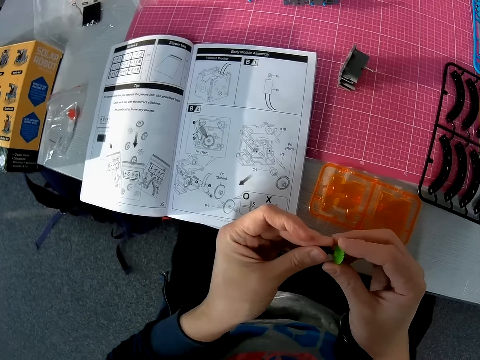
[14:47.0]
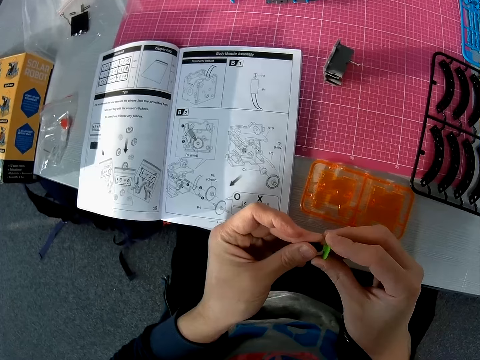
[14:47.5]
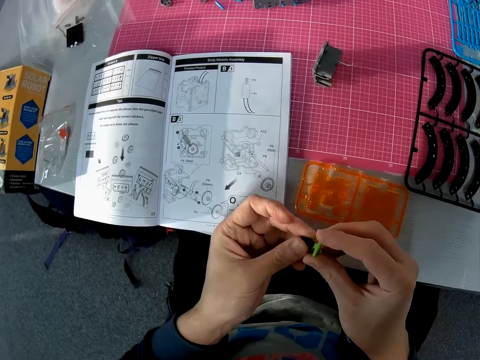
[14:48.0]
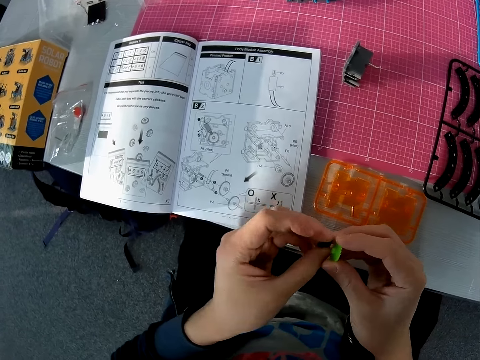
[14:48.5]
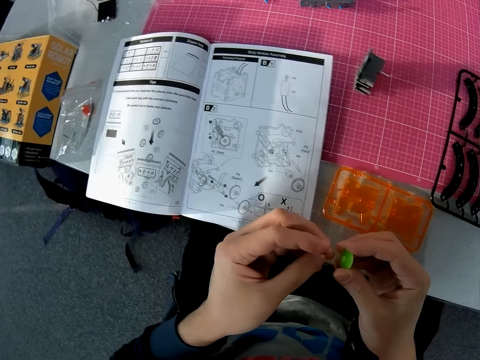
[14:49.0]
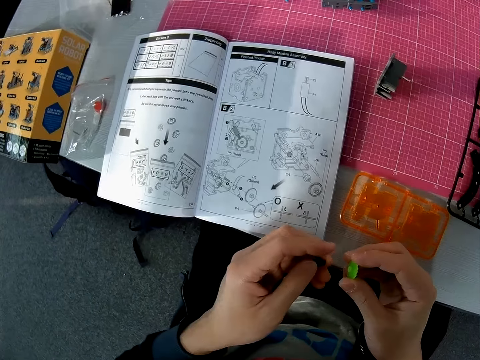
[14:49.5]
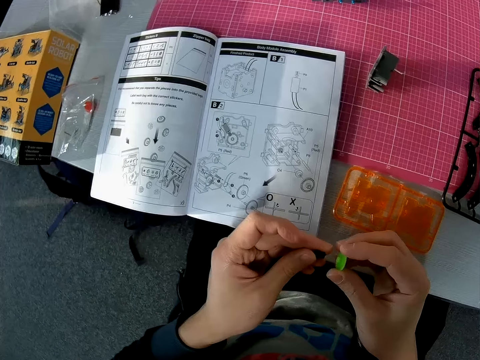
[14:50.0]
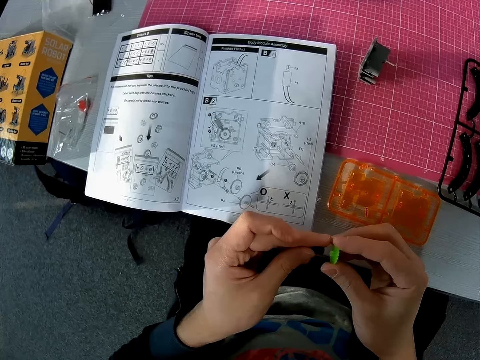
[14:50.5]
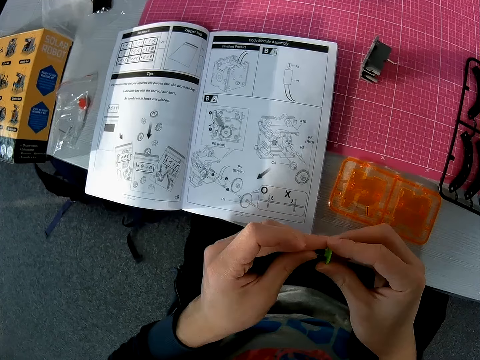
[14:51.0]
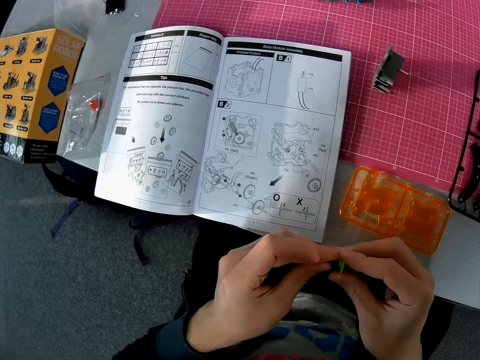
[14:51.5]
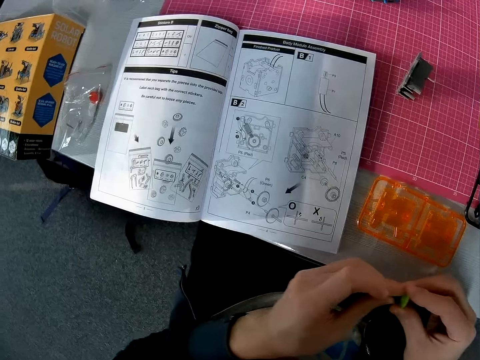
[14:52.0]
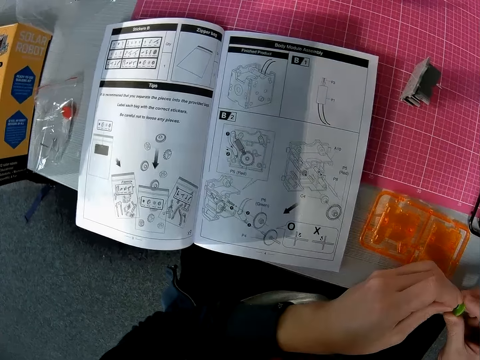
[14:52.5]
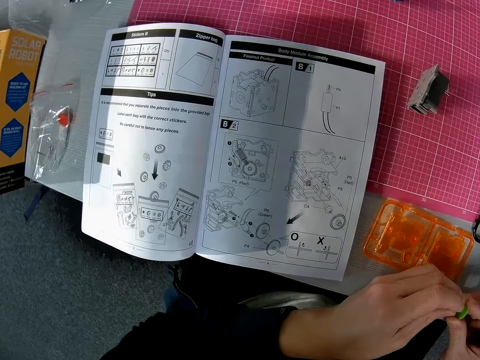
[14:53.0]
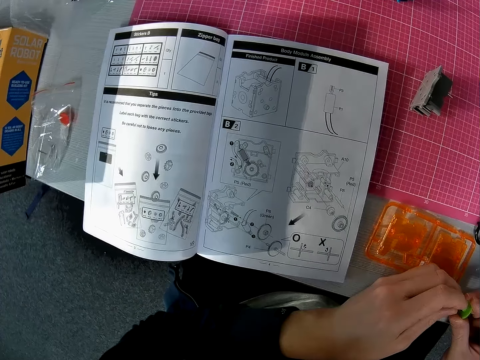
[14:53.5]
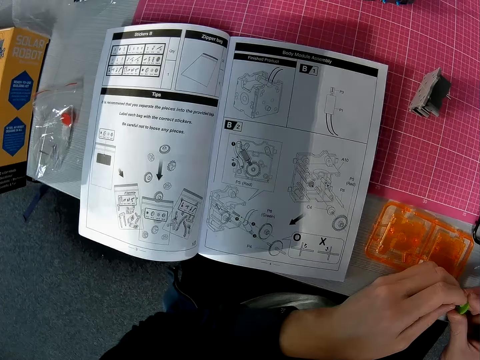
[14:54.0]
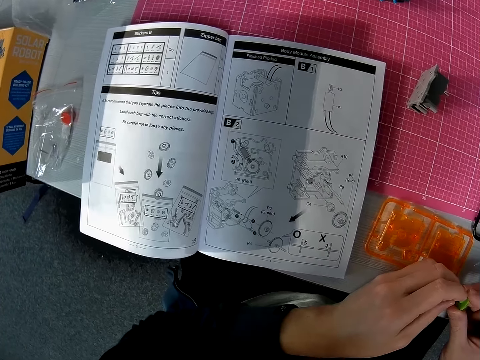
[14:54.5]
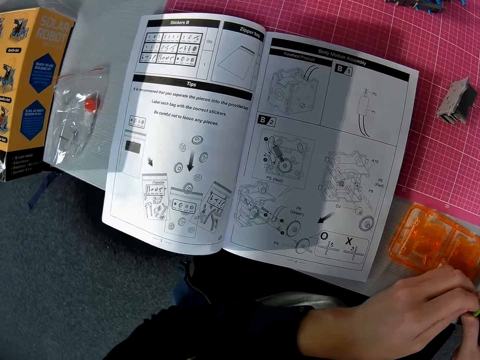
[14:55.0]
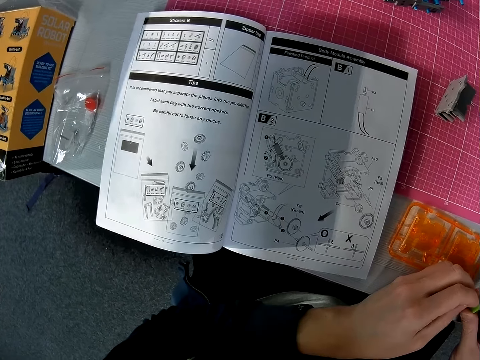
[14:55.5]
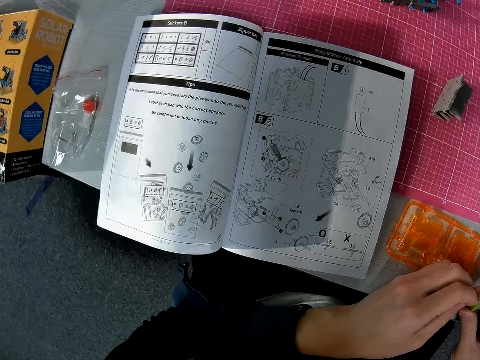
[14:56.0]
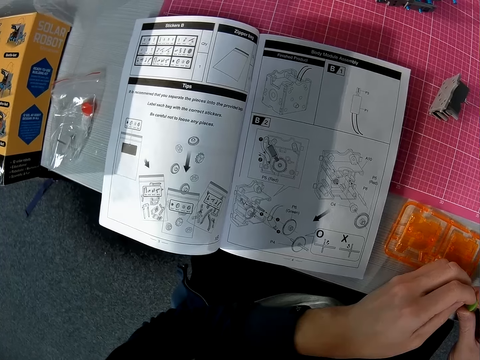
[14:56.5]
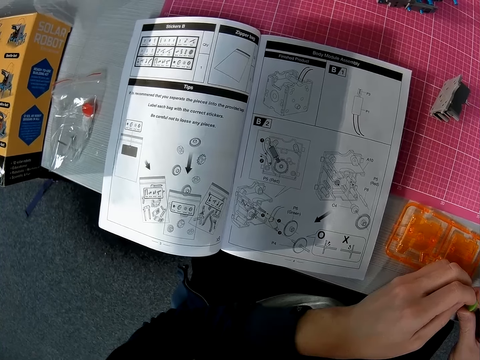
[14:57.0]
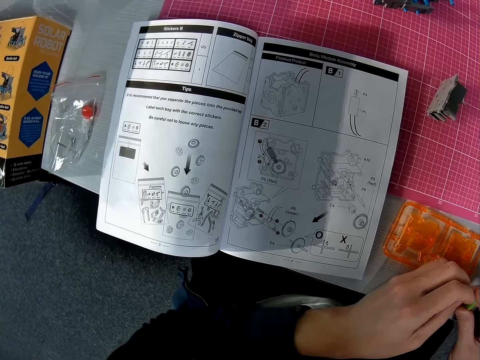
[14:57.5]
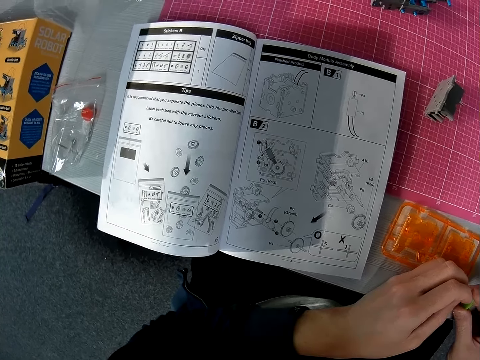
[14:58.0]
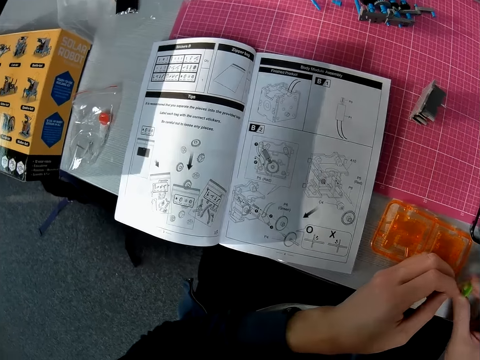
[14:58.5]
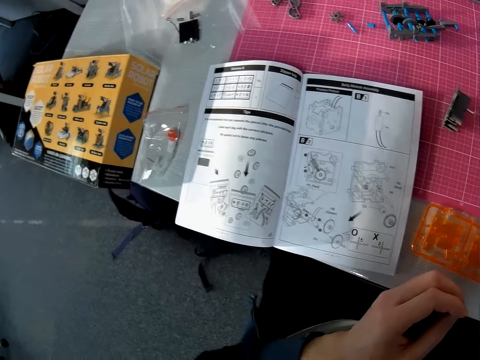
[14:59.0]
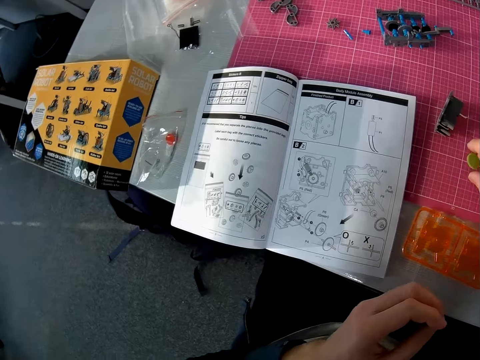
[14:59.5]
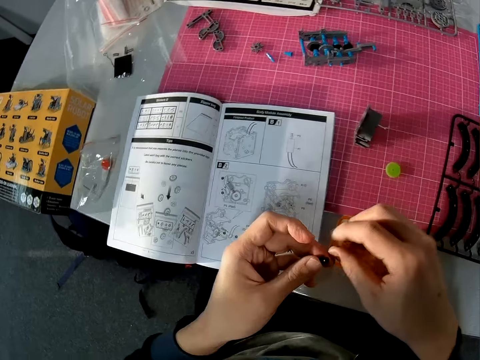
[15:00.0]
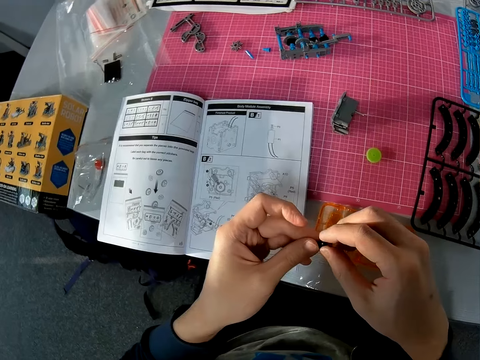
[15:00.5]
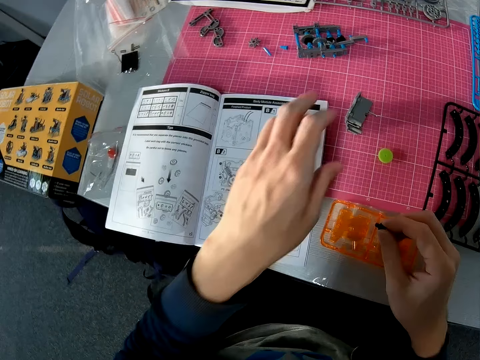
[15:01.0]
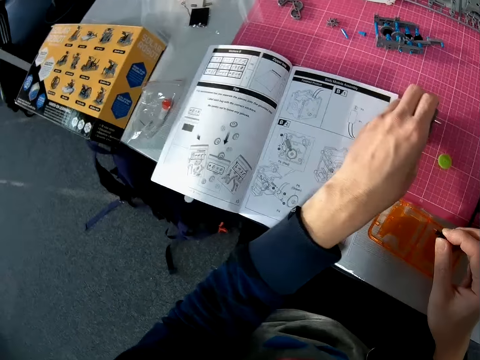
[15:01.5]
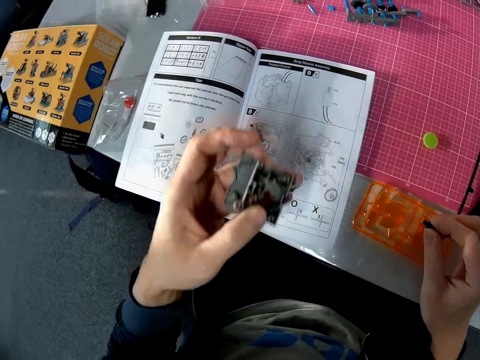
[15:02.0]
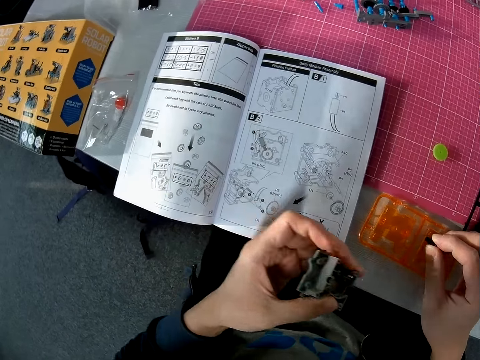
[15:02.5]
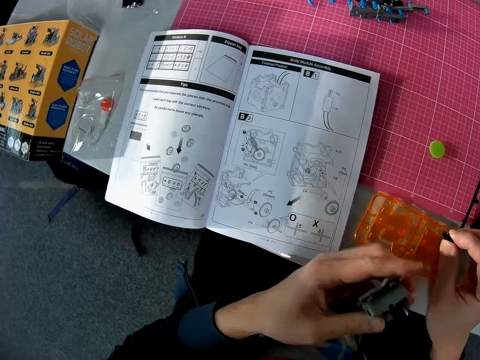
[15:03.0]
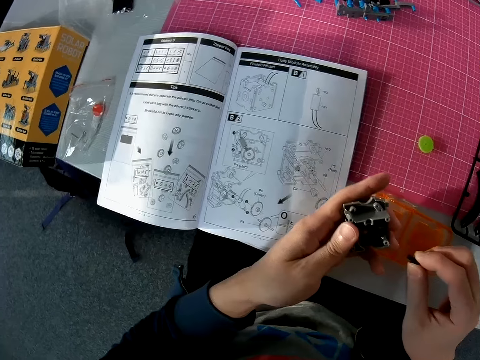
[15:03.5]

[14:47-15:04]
The camera wearer tries to fix the object in each hand together. He twists a piece of plastic. He joins pieces of plastic together. He looks at the instruction booklet. He drops the object in his right hand on the table. He holds a piece of plastic. He passes the object in his left hand to his right hand. He picks another object from the table with his left hand.

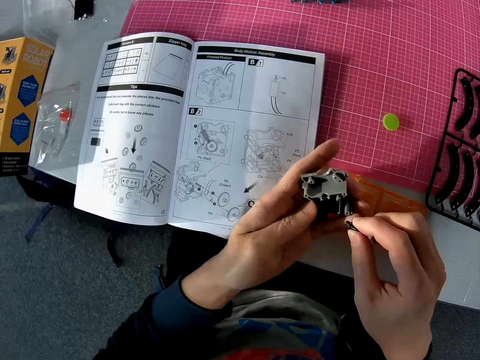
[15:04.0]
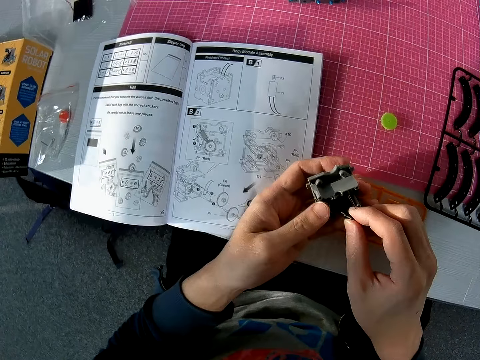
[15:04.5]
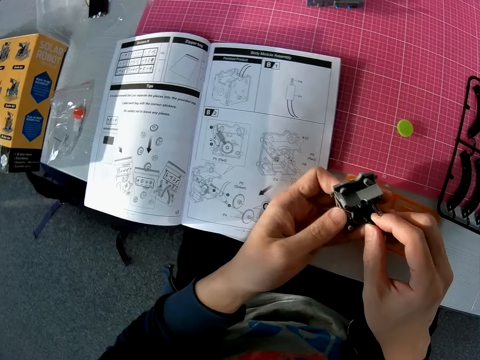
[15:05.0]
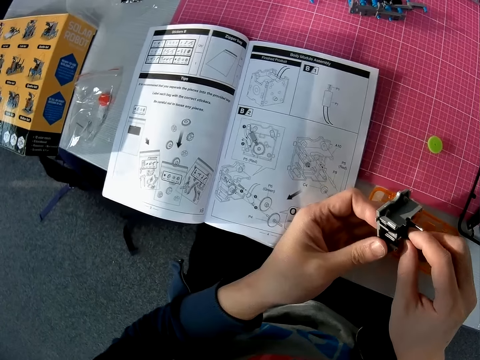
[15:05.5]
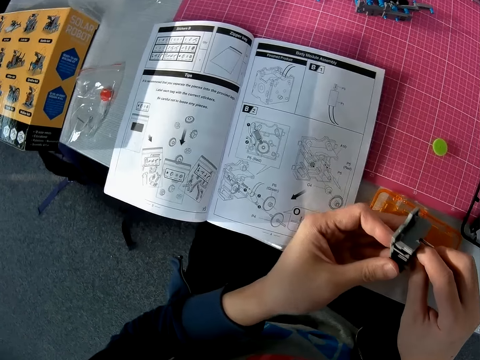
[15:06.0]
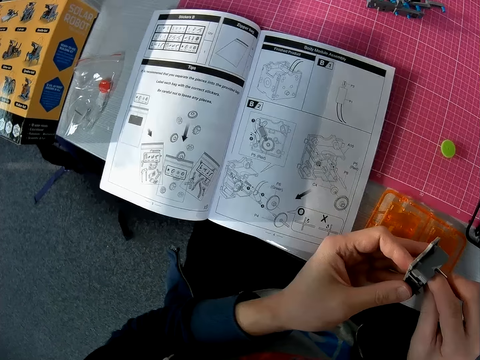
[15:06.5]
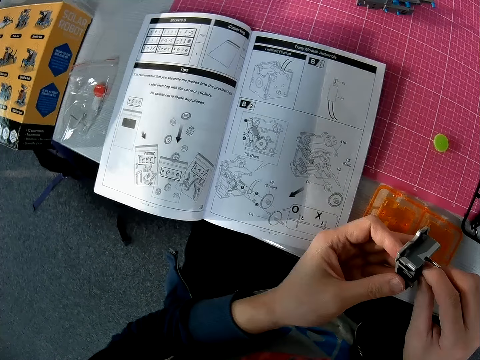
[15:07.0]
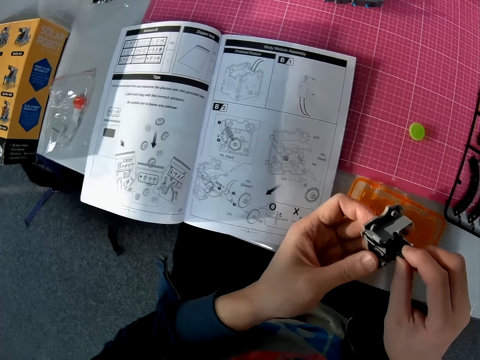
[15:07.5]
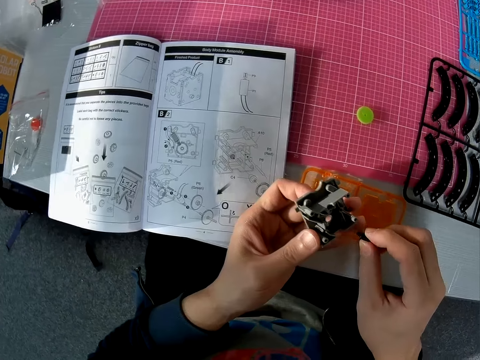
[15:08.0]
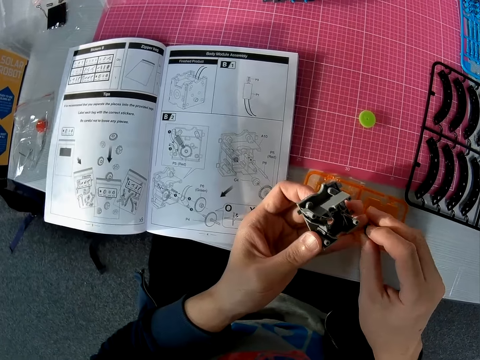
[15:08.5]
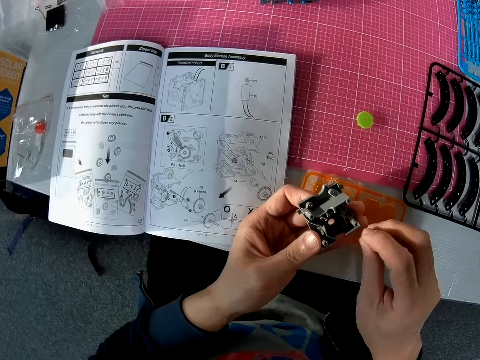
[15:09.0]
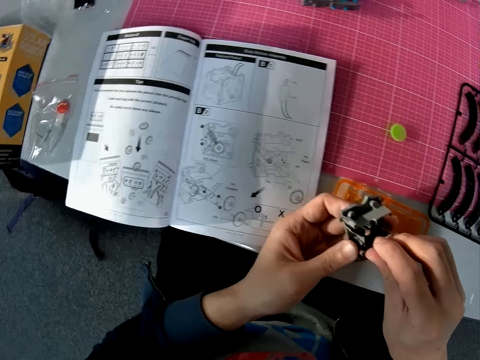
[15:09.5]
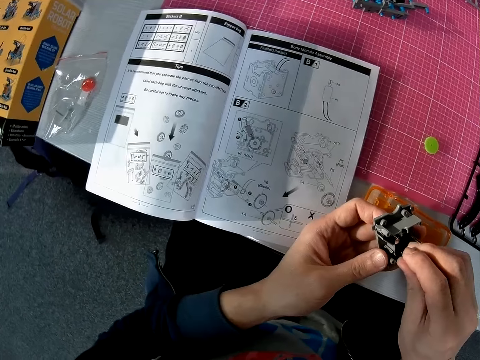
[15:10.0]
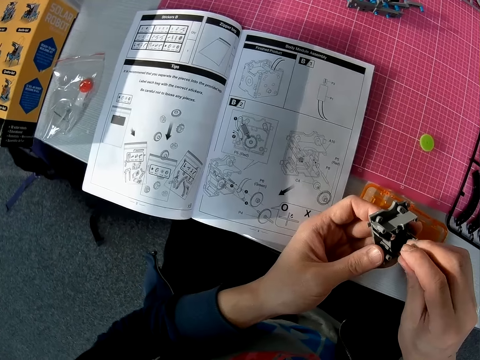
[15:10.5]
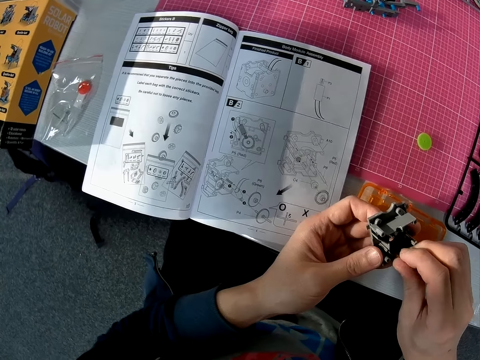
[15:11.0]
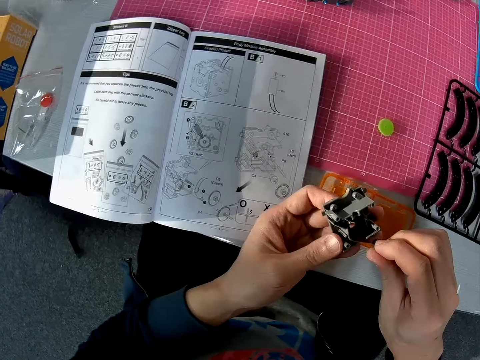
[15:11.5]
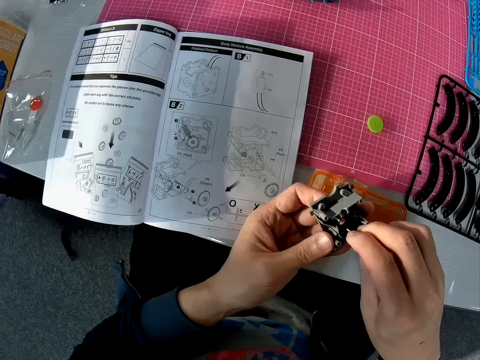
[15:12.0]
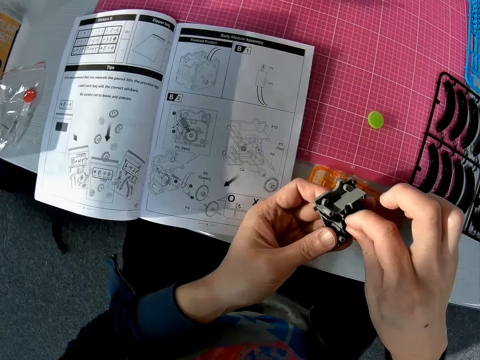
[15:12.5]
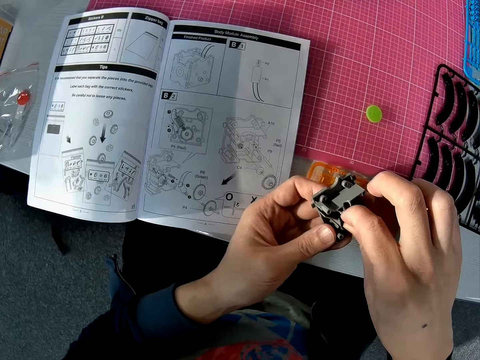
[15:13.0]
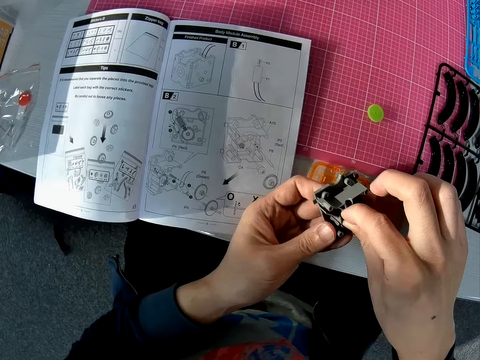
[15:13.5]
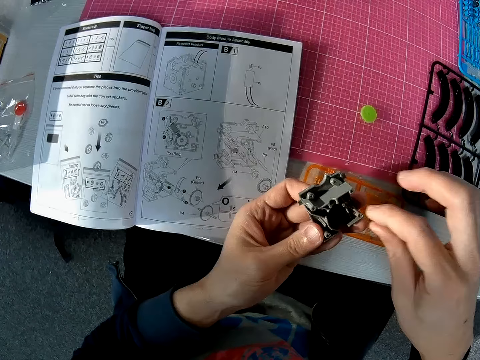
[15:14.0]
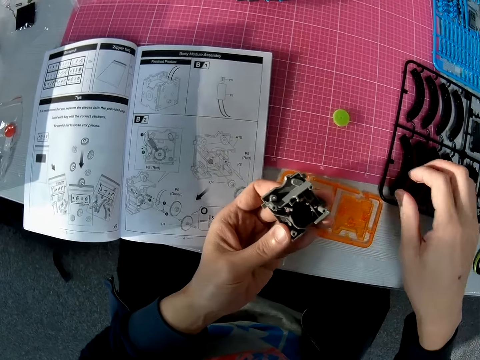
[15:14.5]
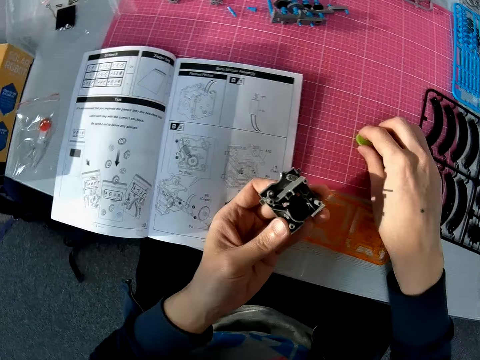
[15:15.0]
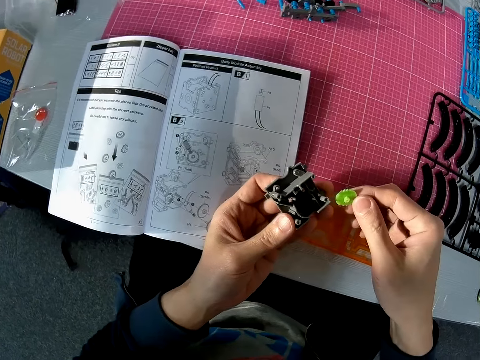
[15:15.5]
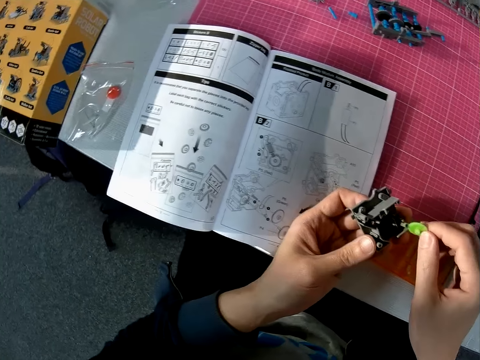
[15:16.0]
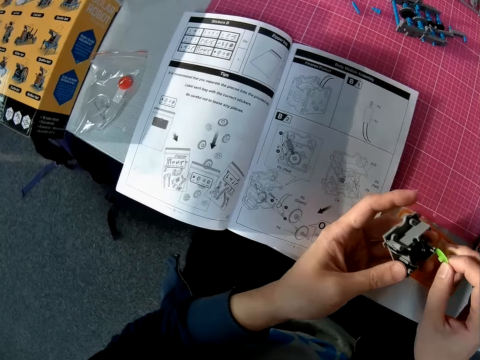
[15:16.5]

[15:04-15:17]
The camera wearer fixes the object in each hand together. He picks another object from the table with his right hand.
